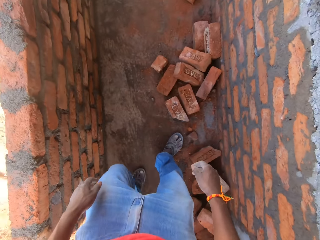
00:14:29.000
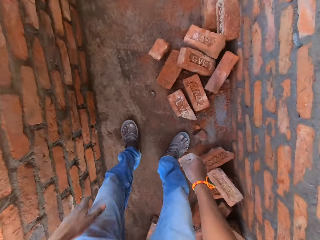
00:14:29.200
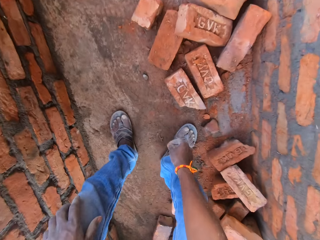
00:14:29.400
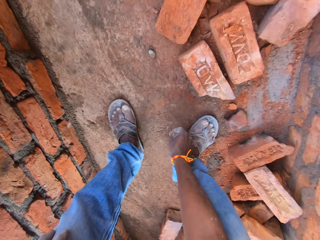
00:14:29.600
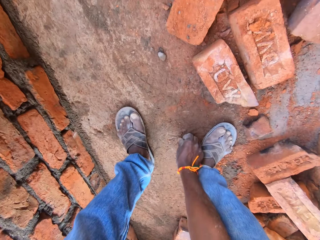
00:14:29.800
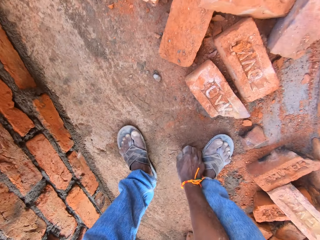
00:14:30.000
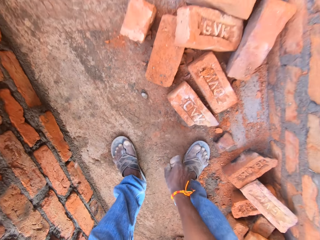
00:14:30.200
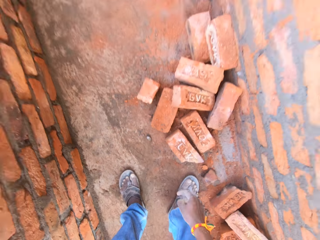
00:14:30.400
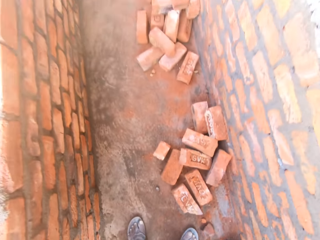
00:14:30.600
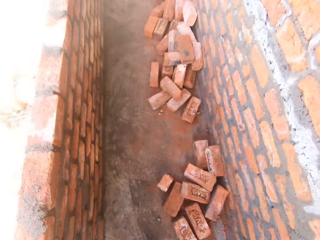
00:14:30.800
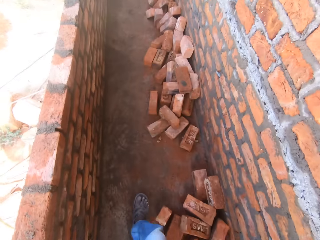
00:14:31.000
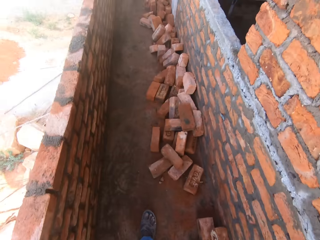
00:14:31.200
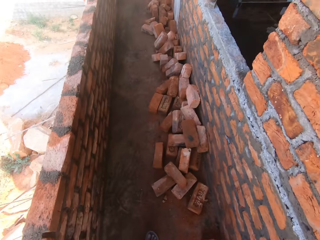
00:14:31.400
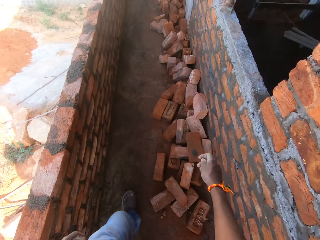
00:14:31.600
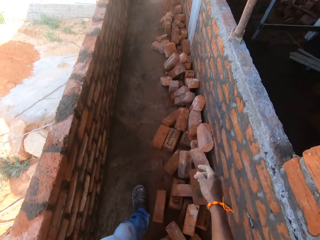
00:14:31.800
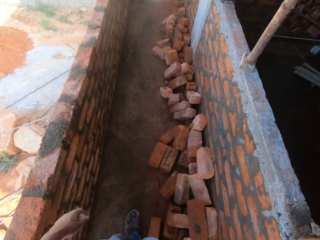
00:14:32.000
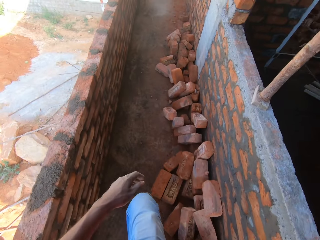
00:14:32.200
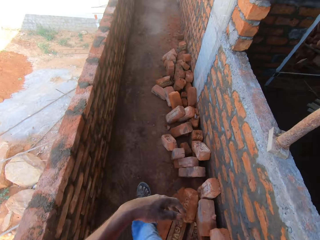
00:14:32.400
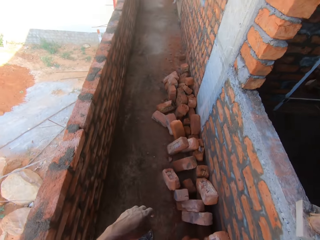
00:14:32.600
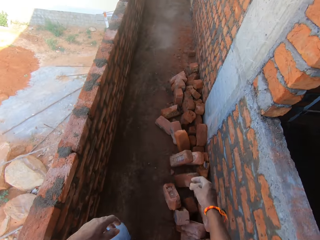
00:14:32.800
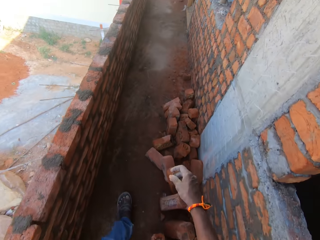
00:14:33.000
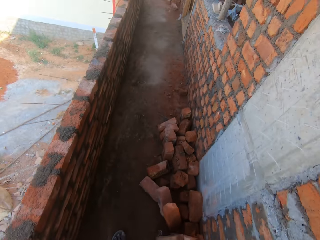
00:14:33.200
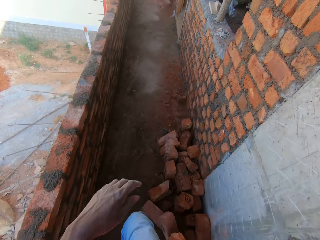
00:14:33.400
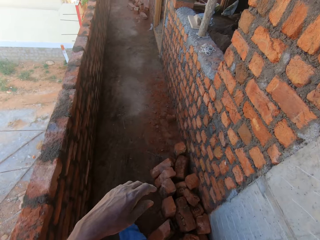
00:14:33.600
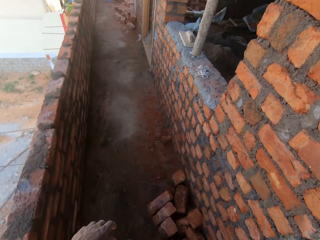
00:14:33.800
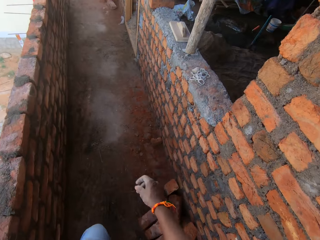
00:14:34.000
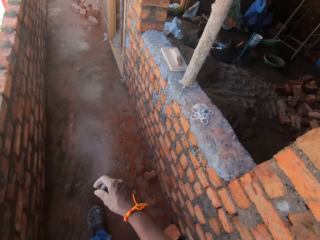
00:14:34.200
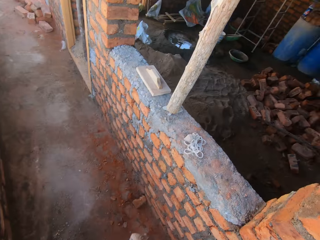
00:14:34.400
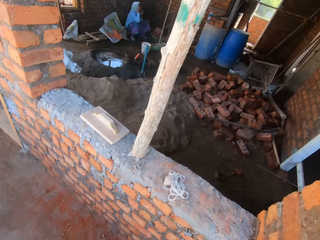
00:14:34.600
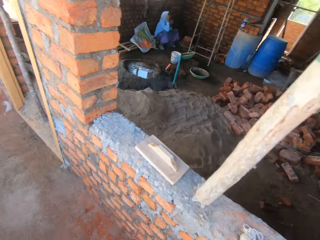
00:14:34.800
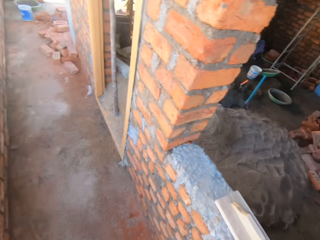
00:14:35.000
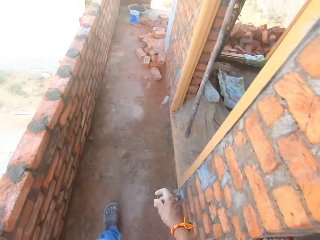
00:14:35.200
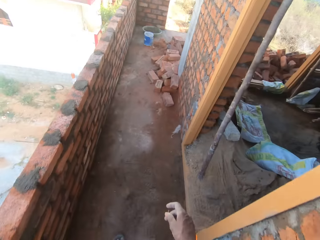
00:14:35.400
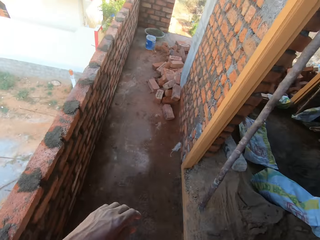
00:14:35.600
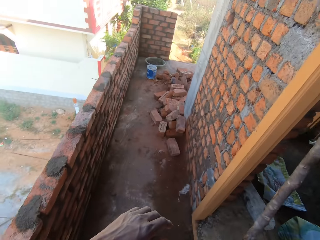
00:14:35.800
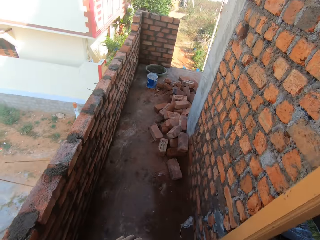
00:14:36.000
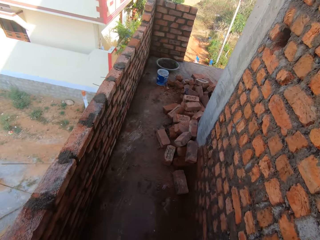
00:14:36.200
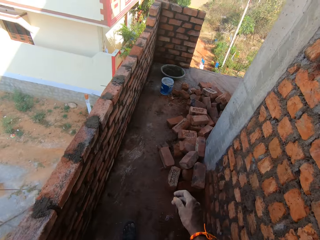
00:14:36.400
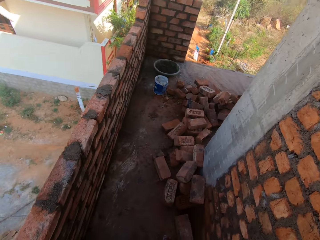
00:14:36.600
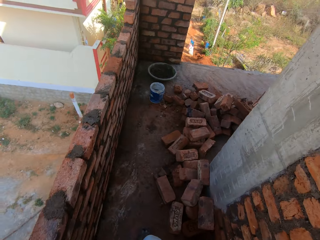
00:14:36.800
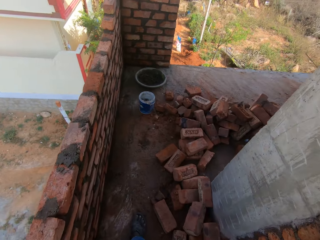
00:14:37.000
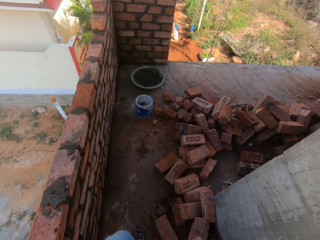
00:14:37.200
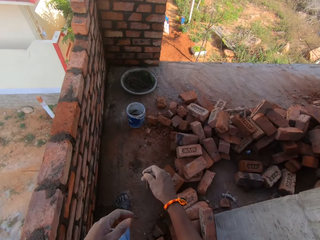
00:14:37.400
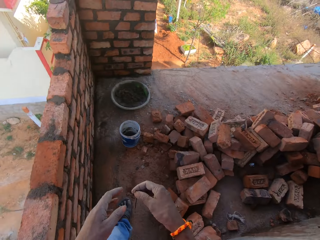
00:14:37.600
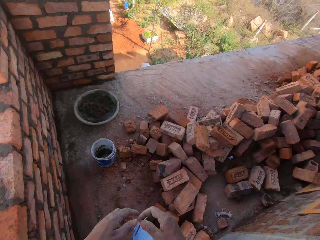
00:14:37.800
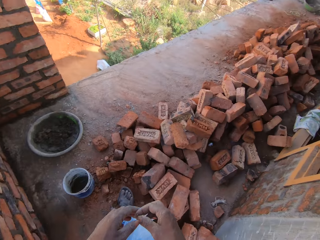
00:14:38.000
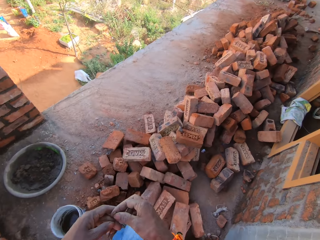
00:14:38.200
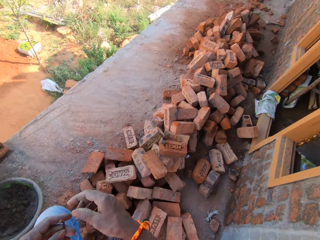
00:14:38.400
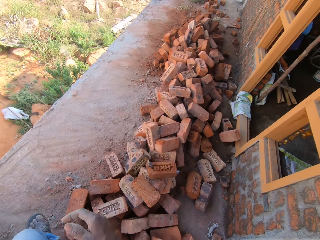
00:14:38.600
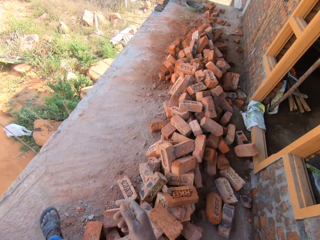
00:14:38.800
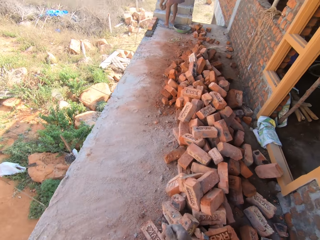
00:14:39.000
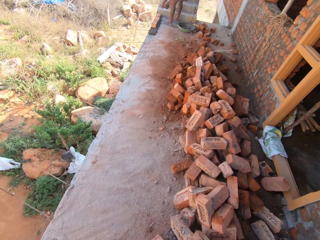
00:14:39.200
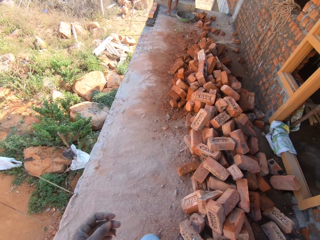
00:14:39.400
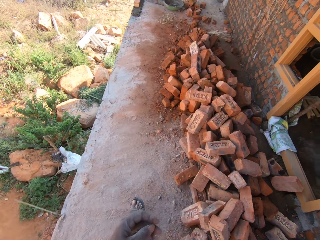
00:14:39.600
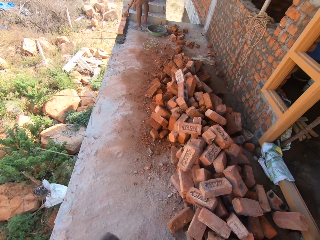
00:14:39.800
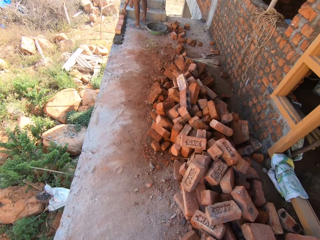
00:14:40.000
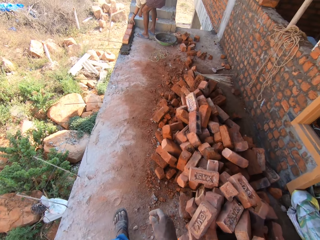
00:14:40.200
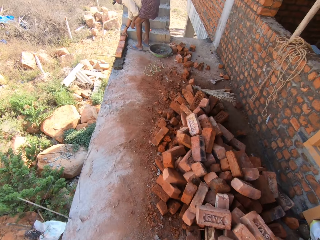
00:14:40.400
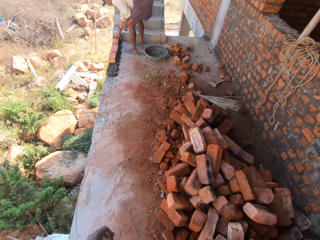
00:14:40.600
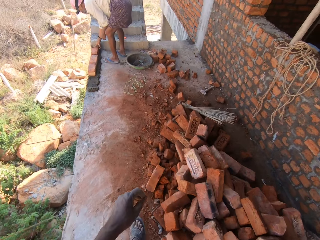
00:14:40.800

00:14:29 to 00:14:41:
The camera wearer walks around. They pick up a stick with the right hand. They walk around. They sway the right hand, sway the left hand and walk around. They sway the right hand and walk around. They sway the left hand and walk around. They sway the right hand and walk around. They sway the right hand and walk around. They hold hands together and walk around.

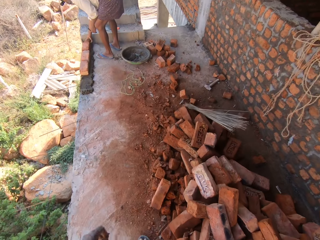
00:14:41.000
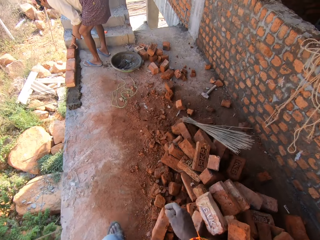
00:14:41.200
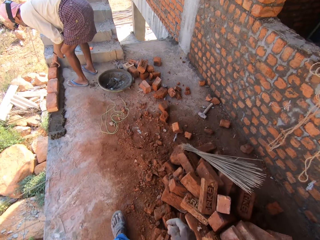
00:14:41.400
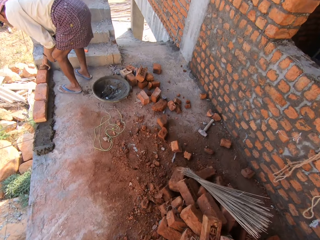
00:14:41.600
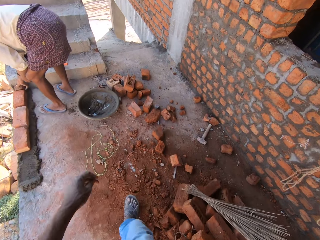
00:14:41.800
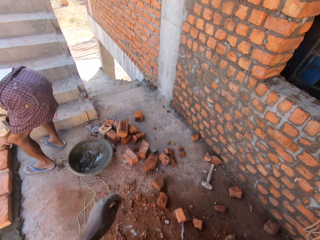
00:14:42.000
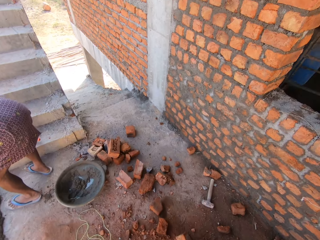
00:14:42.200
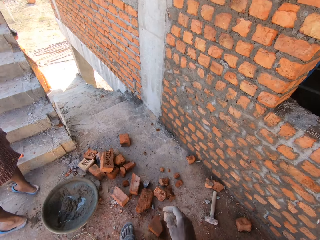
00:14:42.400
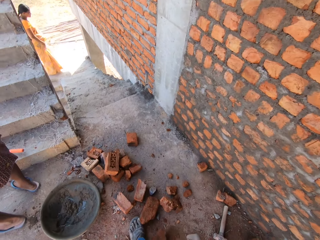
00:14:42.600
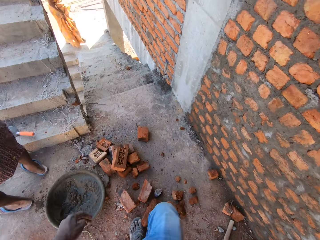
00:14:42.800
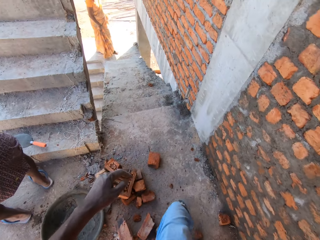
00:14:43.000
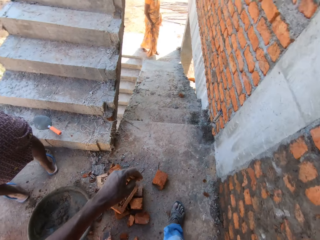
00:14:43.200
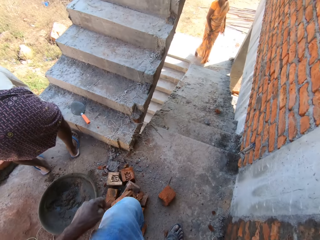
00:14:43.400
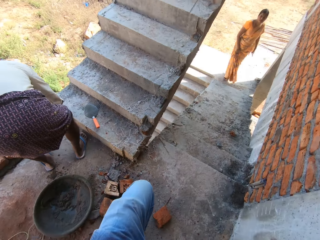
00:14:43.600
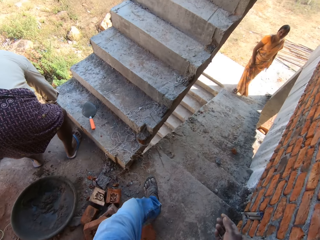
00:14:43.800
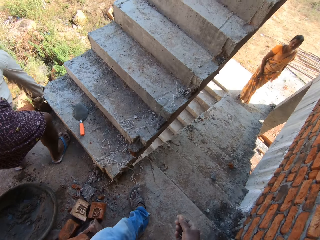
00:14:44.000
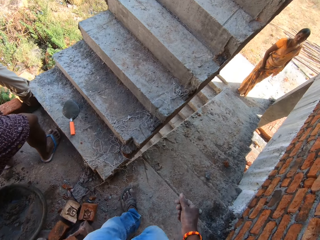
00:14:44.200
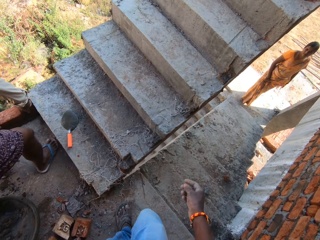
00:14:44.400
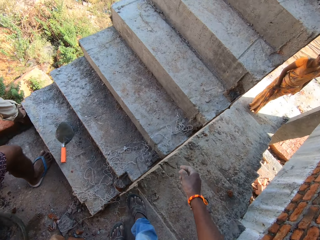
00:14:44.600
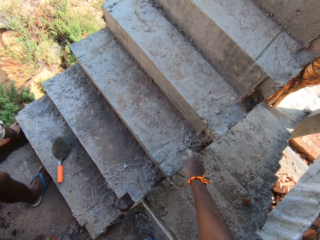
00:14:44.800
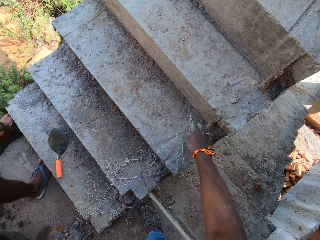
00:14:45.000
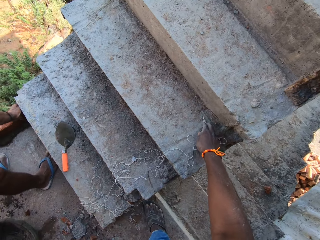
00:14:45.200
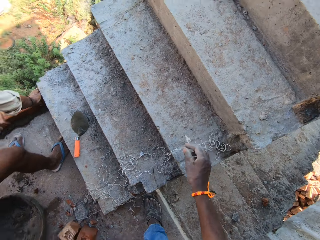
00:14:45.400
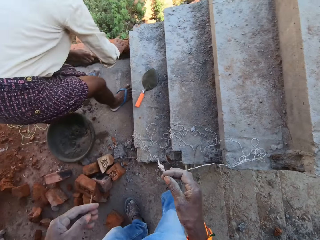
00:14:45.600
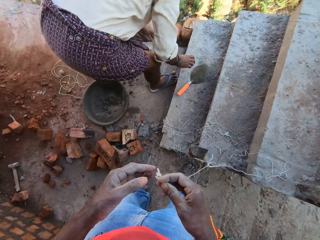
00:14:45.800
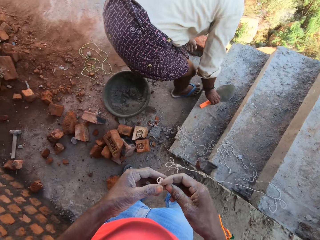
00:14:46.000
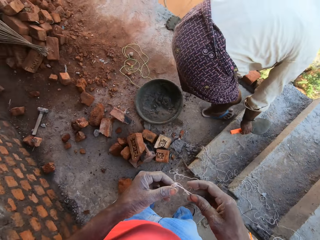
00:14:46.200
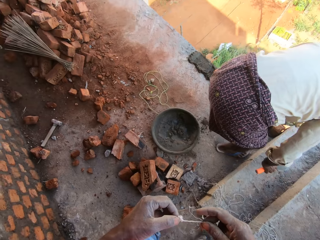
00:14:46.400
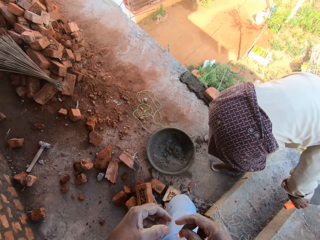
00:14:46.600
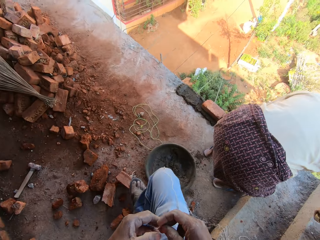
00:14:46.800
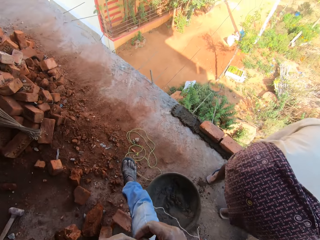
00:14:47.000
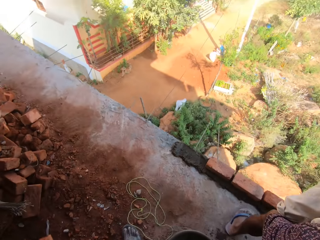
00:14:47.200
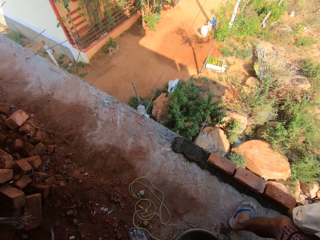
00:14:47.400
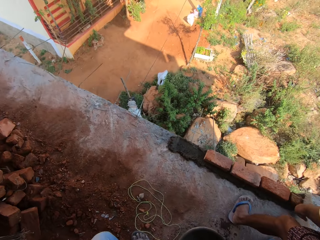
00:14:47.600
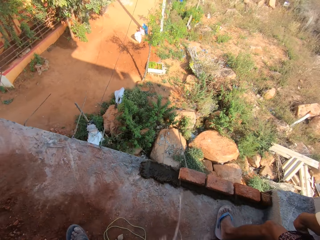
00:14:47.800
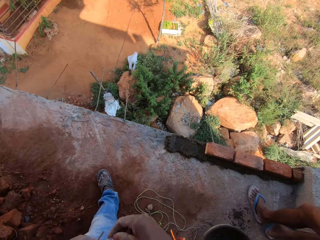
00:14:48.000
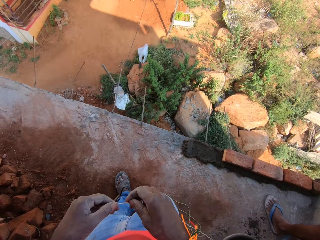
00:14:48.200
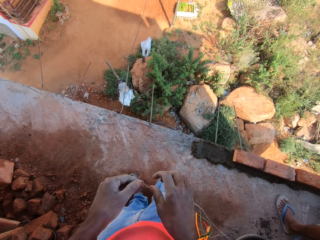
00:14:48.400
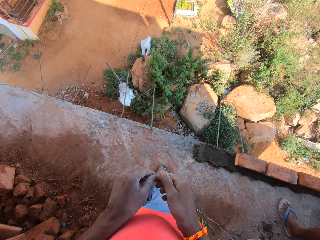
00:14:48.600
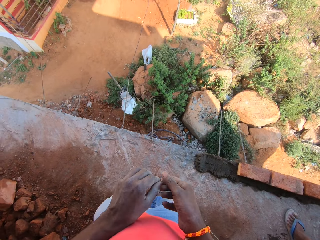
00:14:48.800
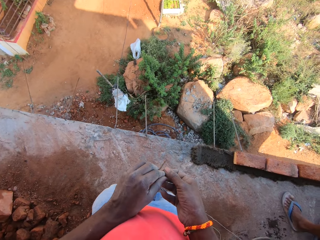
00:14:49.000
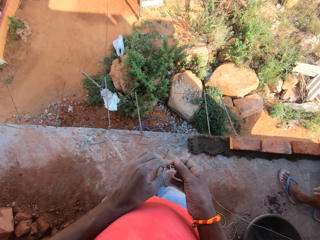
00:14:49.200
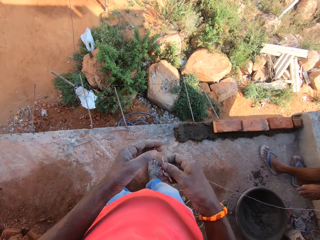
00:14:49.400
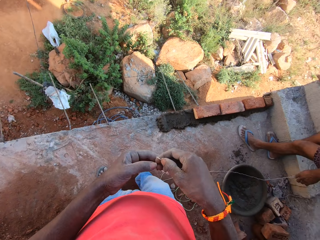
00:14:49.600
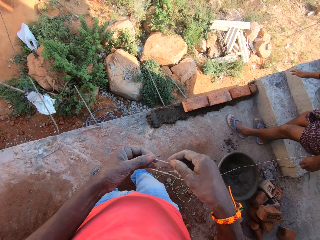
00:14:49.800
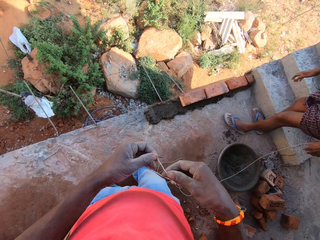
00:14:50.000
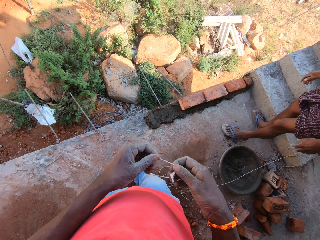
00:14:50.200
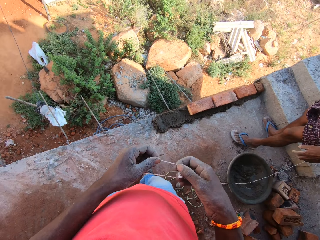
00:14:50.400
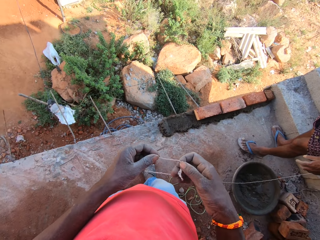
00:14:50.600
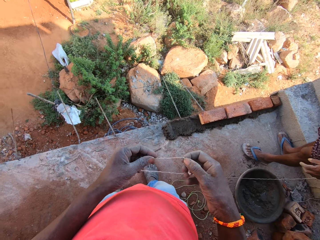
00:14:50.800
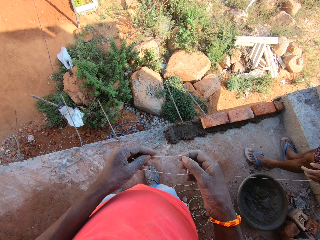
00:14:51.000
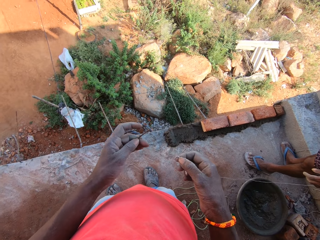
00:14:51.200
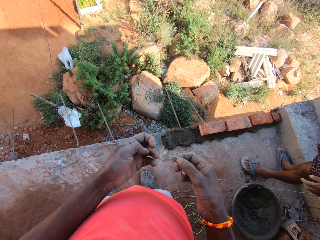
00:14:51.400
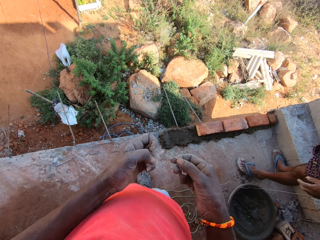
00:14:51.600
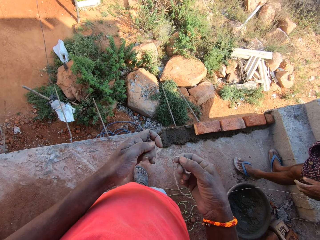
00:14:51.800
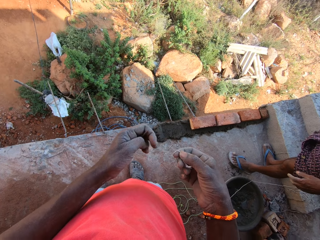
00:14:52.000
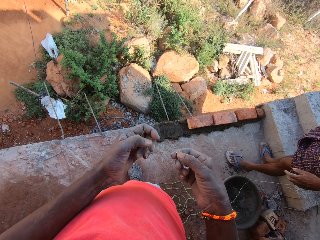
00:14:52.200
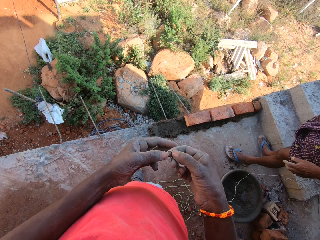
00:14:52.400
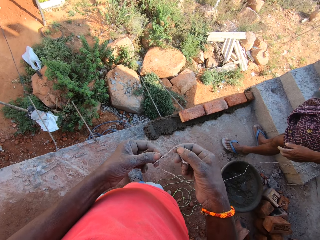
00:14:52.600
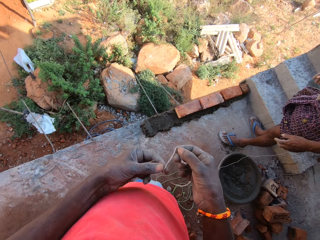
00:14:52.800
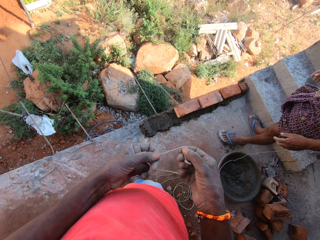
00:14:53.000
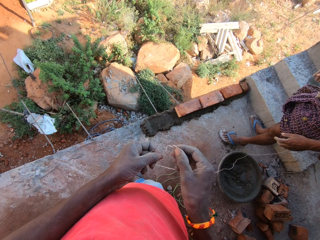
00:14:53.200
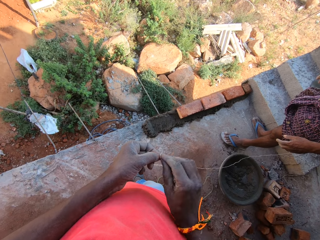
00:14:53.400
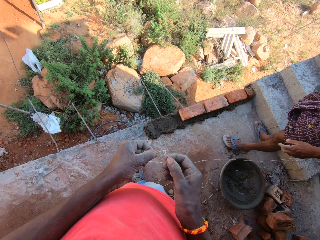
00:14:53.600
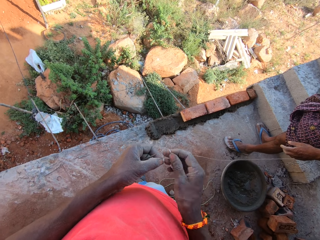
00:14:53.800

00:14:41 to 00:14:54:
The camera wearer sways the left hand and walks around. He sways the left hand and walks around. He sways the left hand and walks around. He pulls a rope with the right hand. He looks around. He picks the string. He walks around. He adjusts the rope in his hands. He holds the nail in his left hand.
